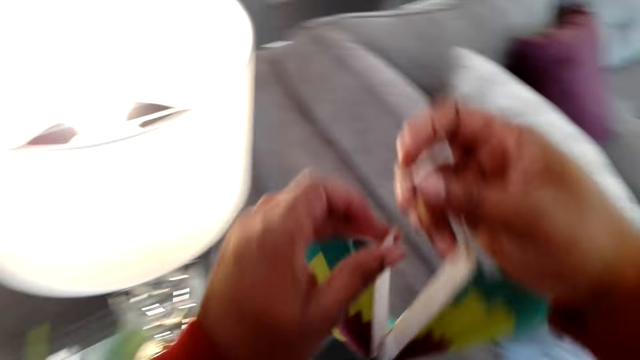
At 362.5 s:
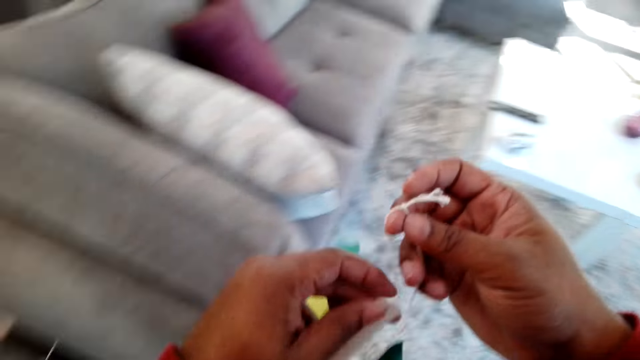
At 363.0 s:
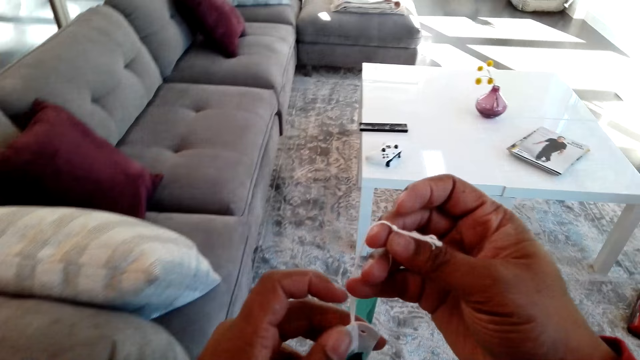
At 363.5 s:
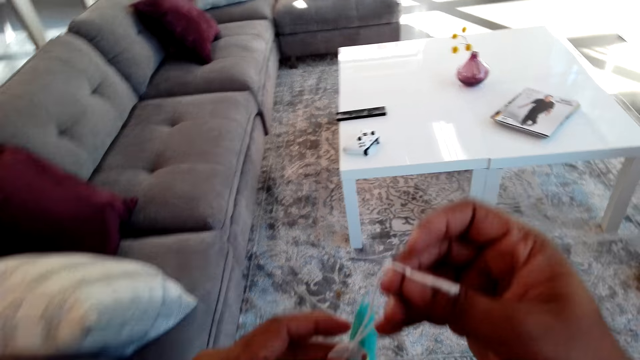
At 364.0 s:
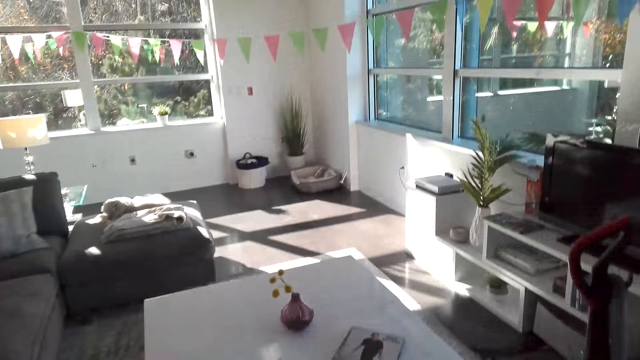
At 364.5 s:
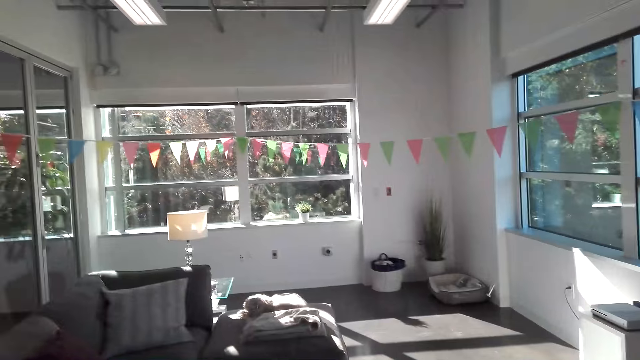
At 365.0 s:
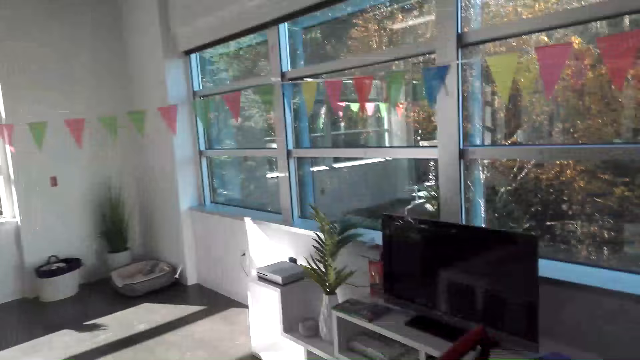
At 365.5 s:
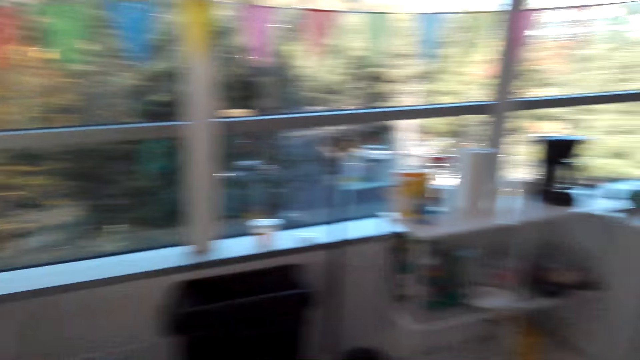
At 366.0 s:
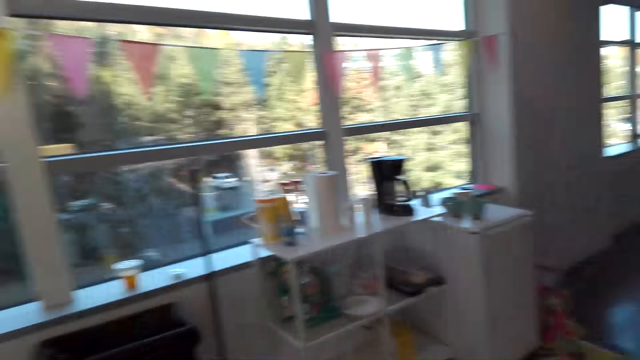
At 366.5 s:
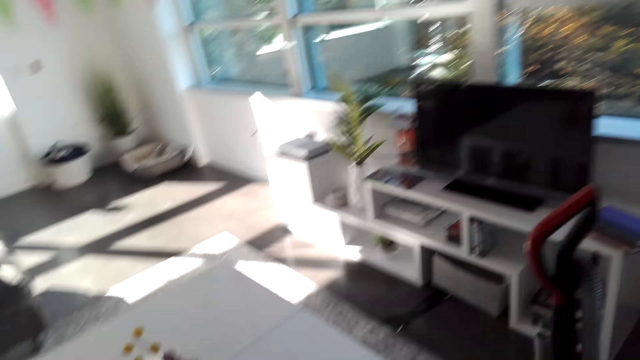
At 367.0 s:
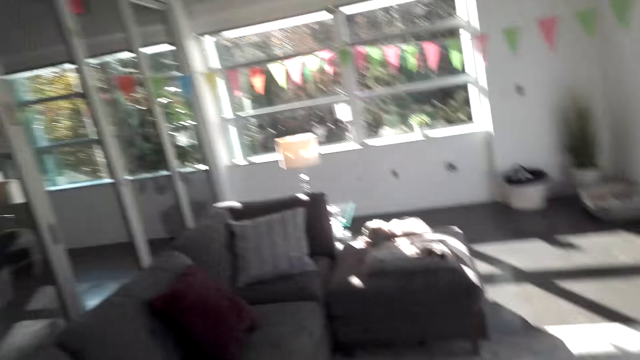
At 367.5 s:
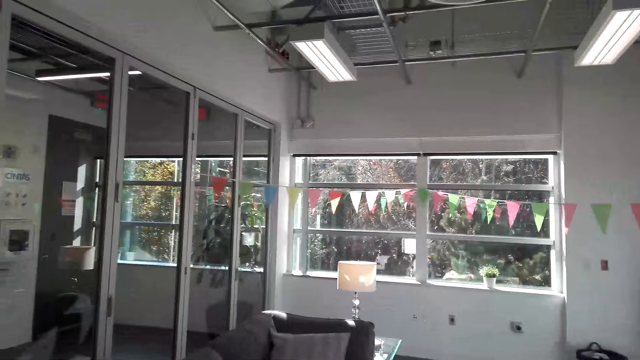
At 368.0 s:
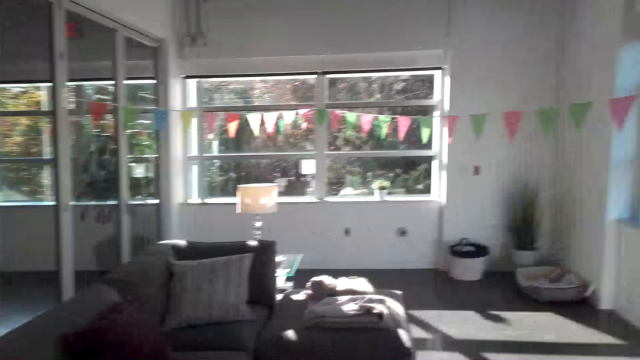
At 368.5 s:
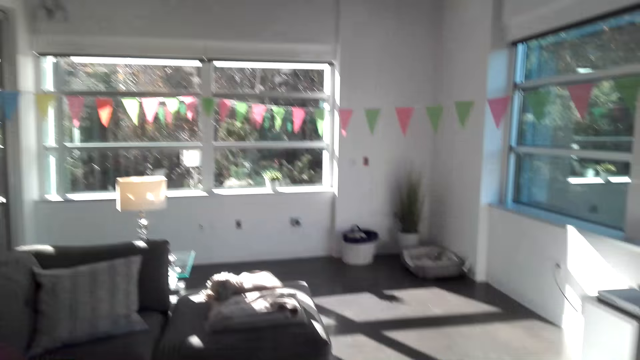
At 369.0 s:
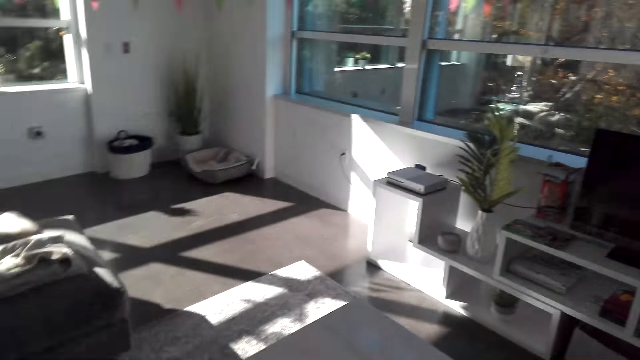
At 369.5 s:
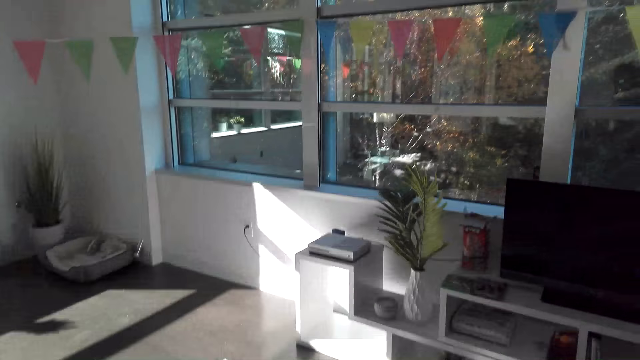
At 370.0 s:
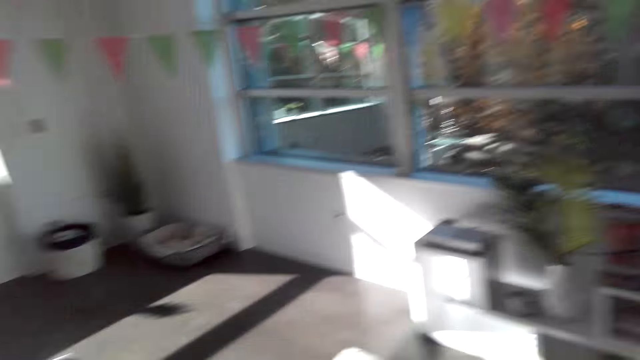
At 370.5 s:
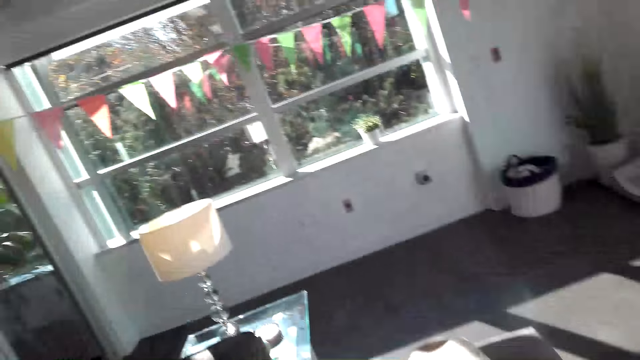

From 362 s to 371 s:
The camera wearer ties something. They look around the house. They walk.

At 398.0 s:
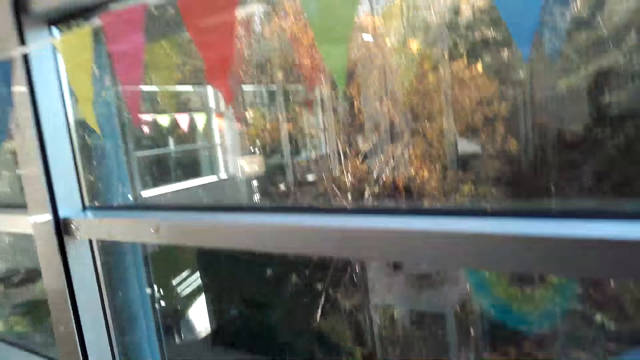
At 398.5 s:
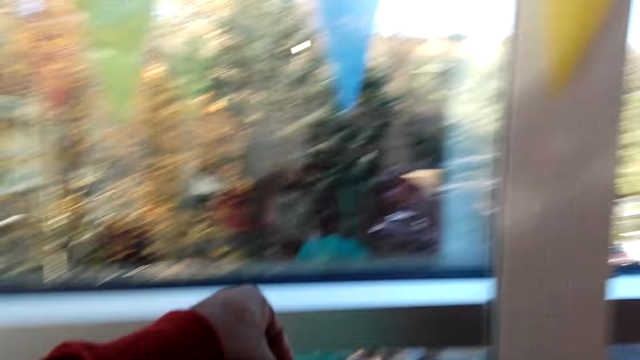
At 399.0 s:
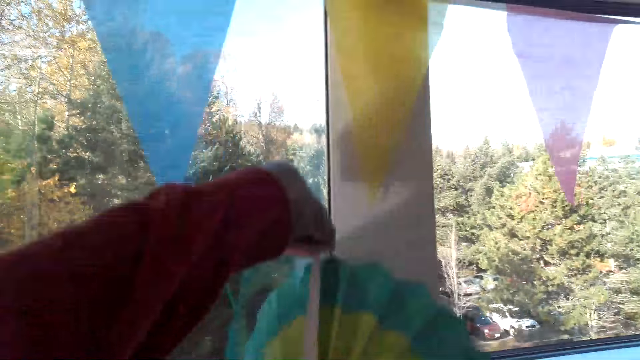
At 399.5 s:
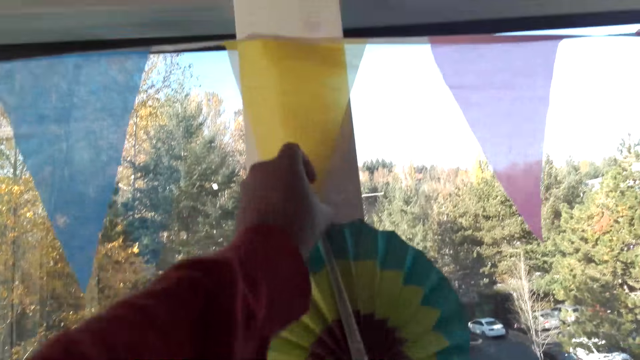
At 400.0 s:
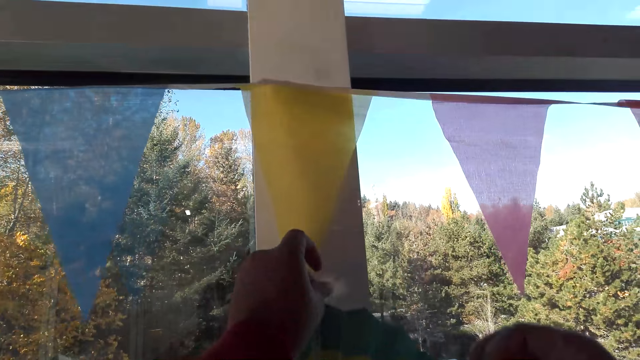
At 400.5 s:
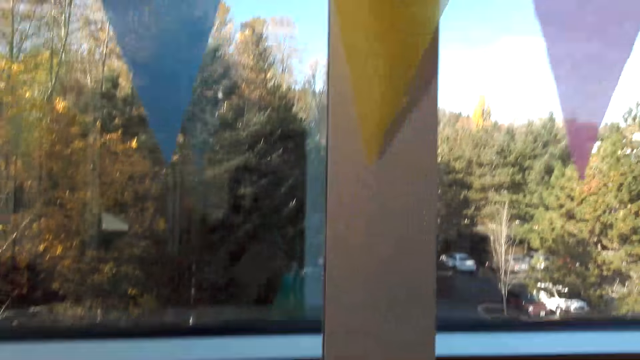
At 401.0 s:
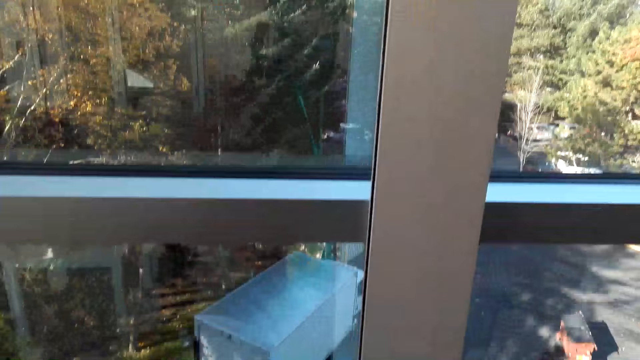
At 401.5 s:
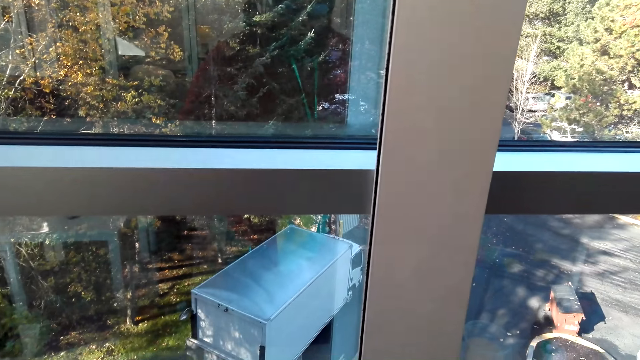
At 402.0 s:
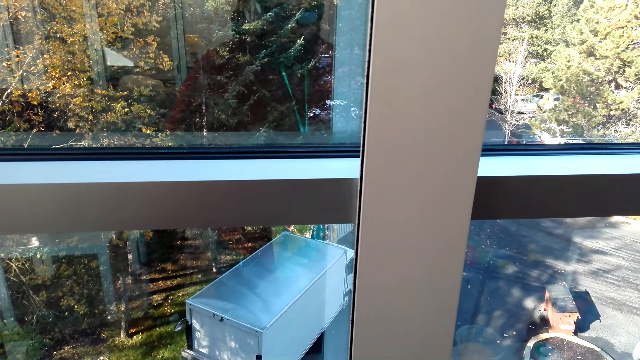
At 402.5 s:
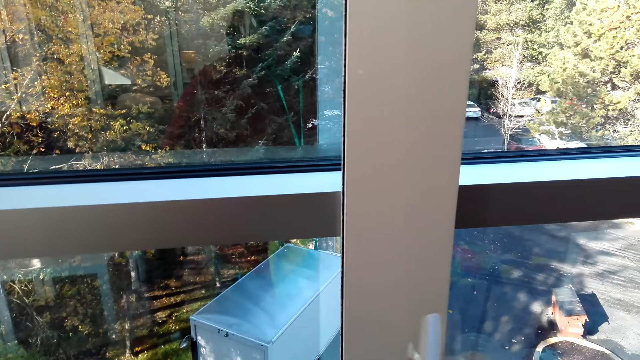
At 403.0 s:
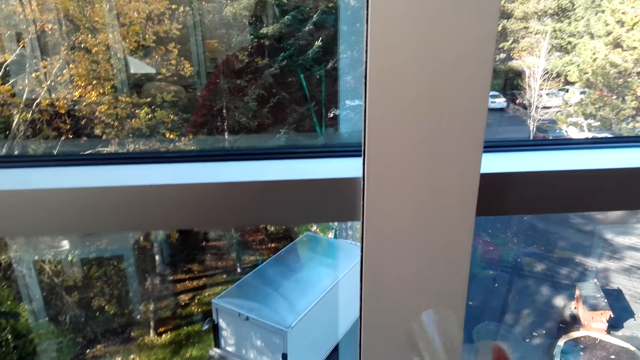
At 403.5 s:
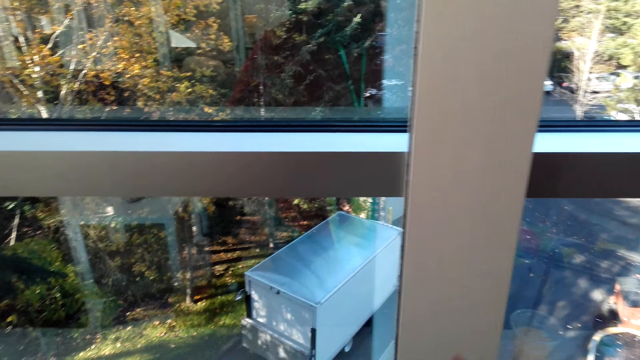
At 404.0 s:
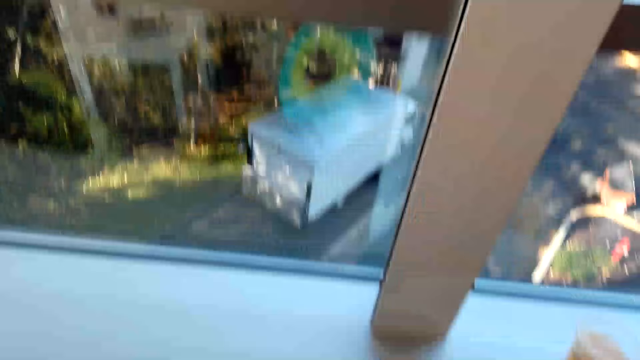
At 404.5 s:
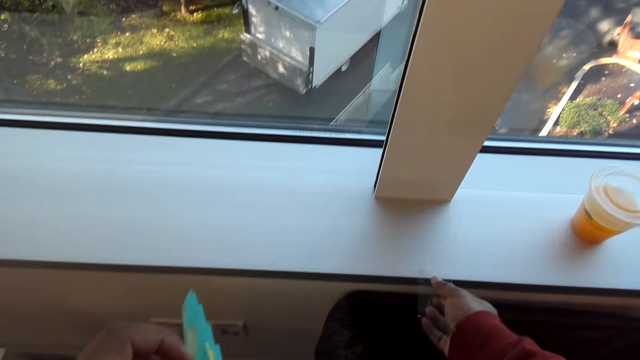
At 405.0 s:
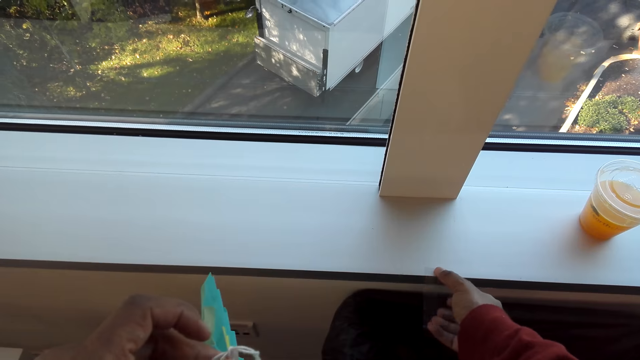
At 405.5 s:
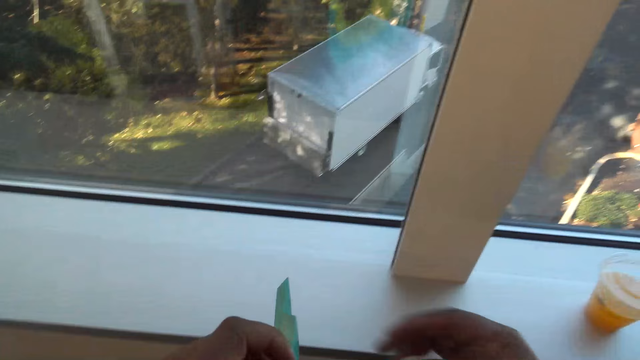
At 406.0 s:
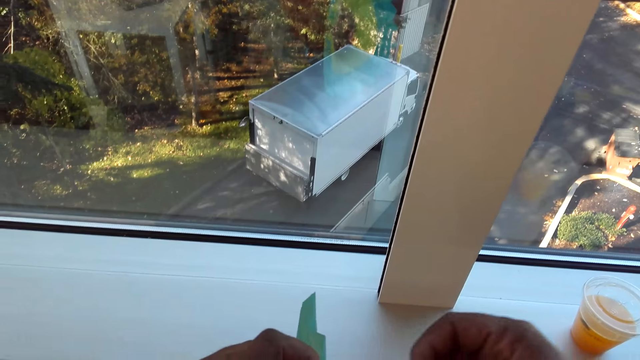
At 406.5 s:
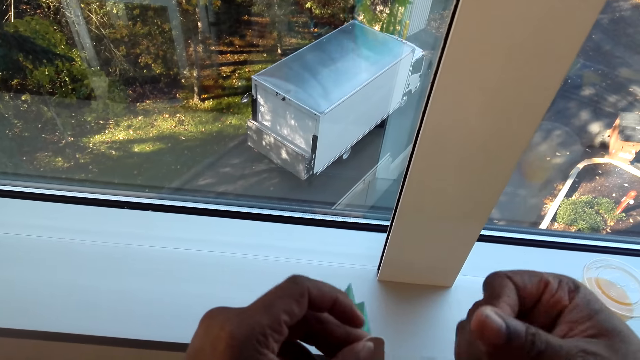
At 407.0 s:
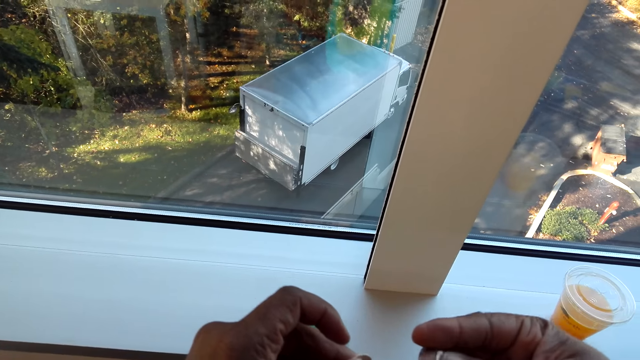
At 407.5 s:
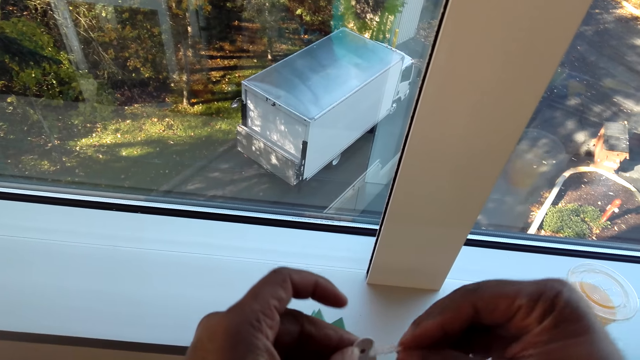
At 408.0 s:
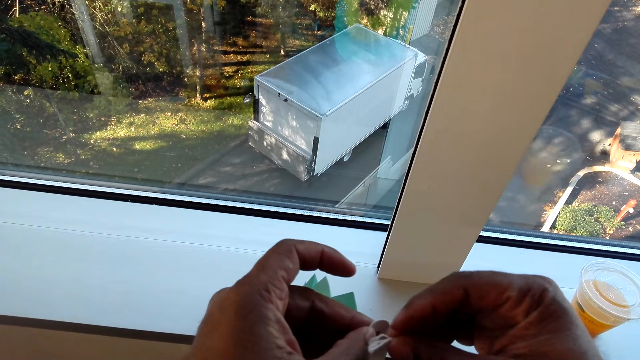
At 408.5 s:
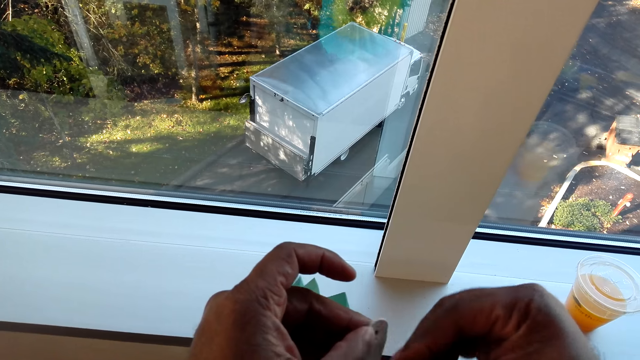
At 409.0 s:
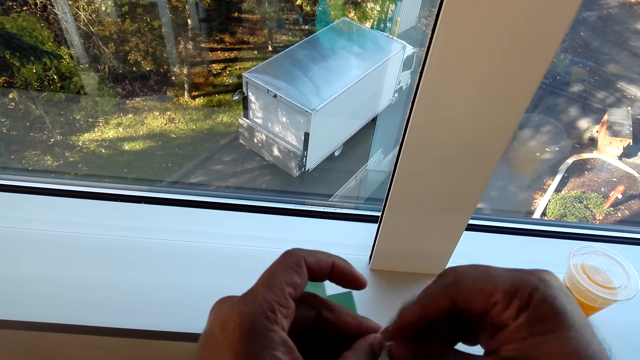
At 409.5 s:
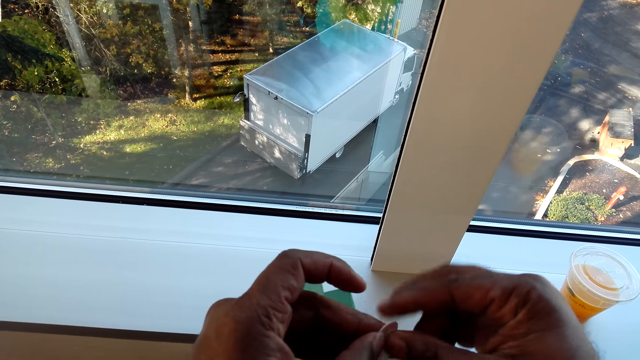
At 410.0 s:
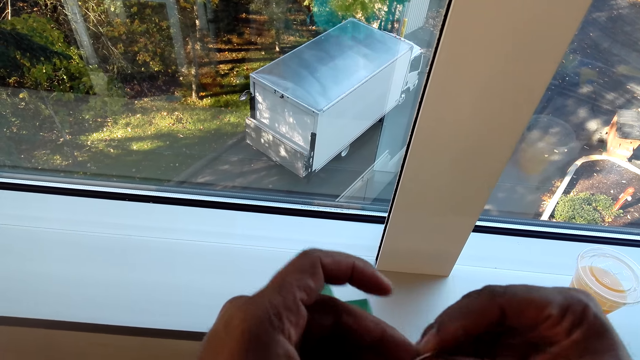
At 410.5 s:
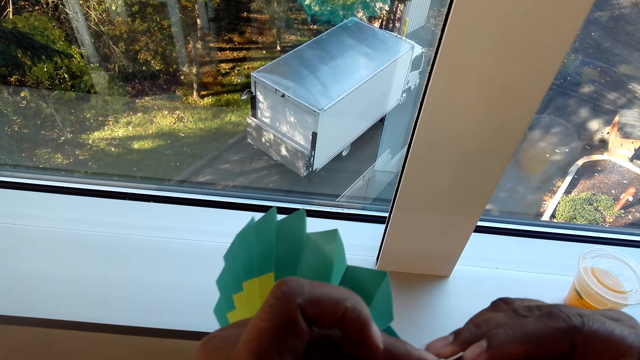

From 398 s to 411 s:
The camera wearer puts a decoration against the wall. They hang something. They put the cellotape down. They take the cellotape.
